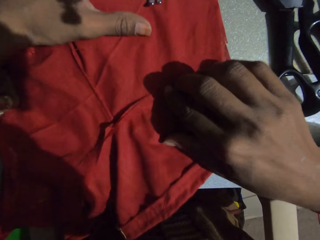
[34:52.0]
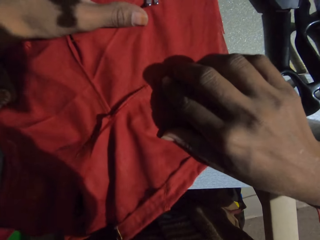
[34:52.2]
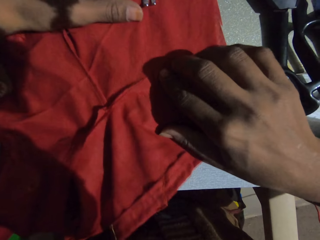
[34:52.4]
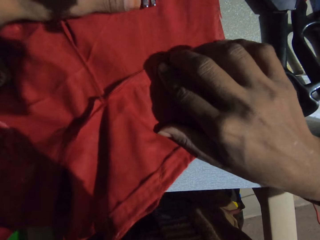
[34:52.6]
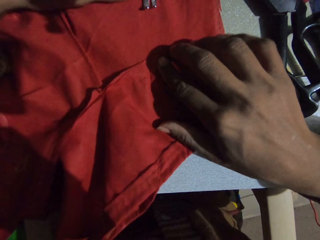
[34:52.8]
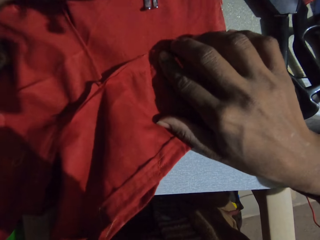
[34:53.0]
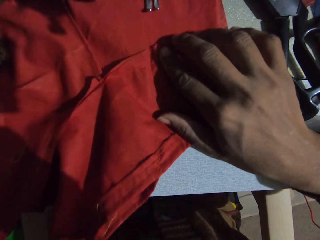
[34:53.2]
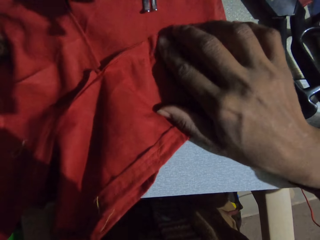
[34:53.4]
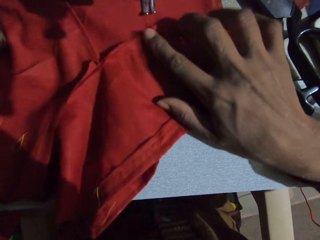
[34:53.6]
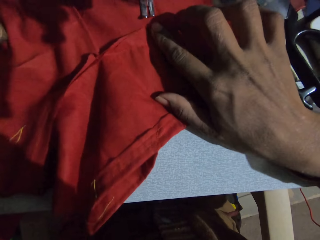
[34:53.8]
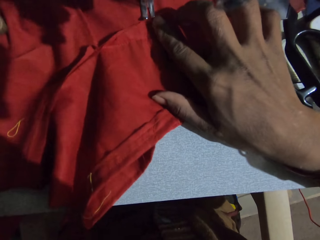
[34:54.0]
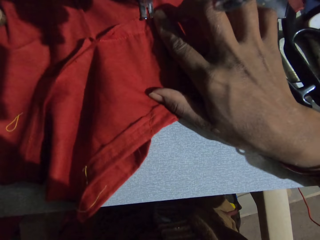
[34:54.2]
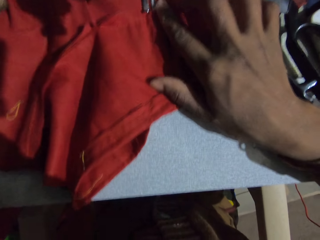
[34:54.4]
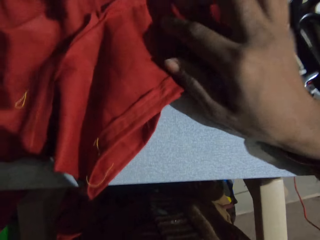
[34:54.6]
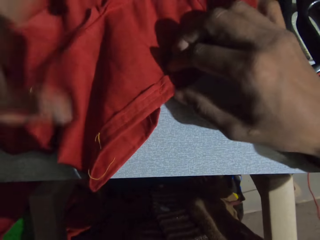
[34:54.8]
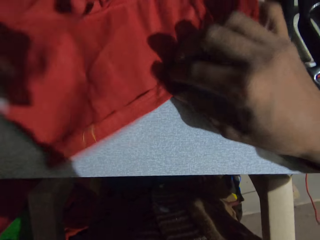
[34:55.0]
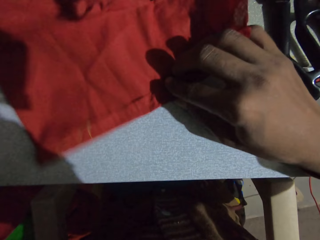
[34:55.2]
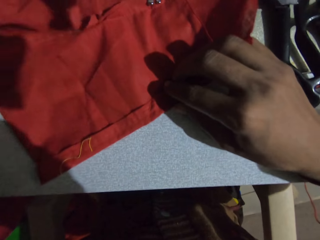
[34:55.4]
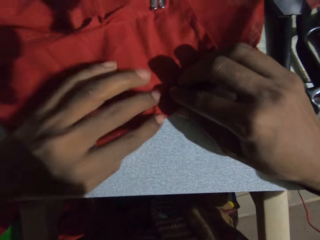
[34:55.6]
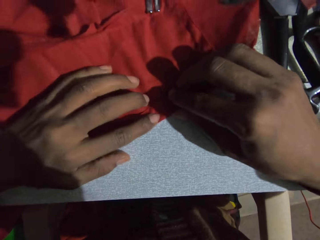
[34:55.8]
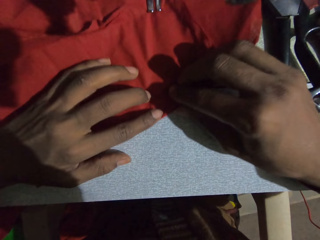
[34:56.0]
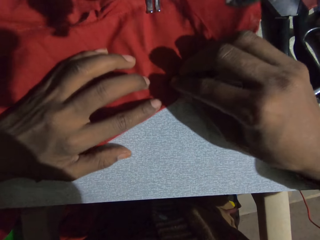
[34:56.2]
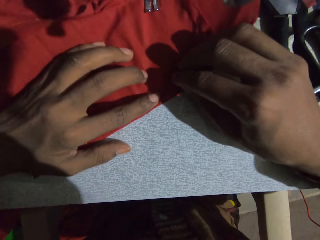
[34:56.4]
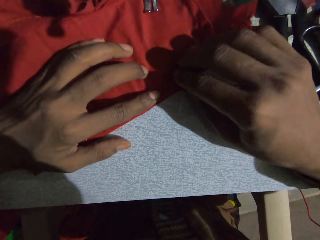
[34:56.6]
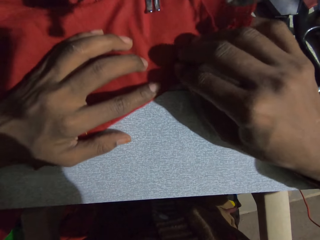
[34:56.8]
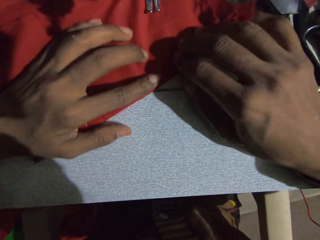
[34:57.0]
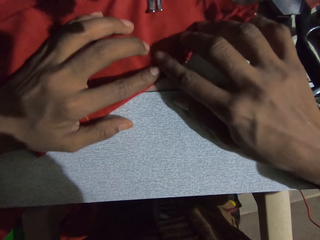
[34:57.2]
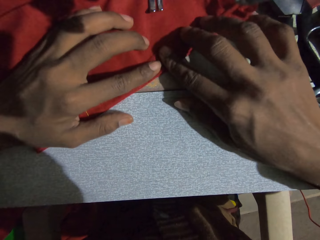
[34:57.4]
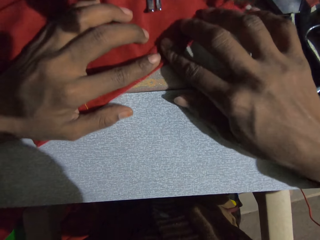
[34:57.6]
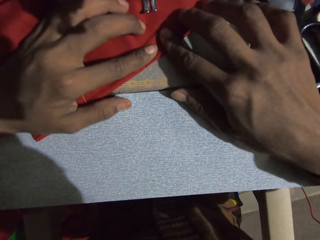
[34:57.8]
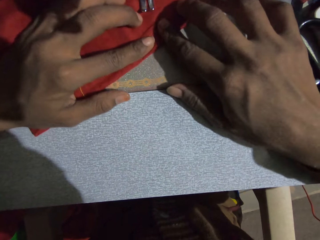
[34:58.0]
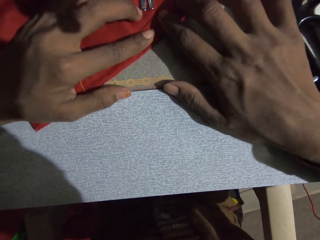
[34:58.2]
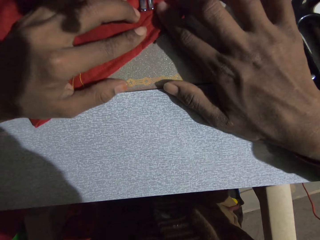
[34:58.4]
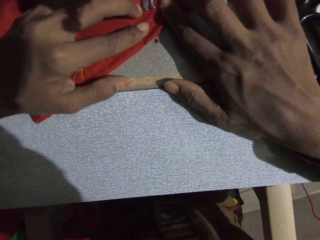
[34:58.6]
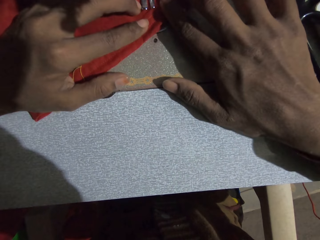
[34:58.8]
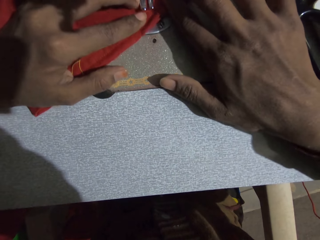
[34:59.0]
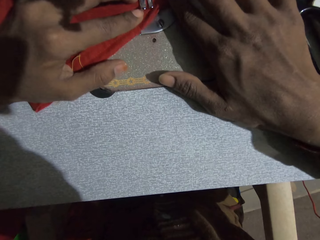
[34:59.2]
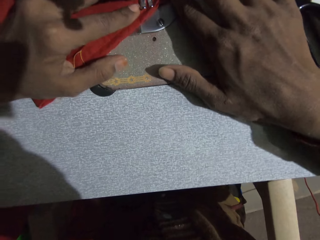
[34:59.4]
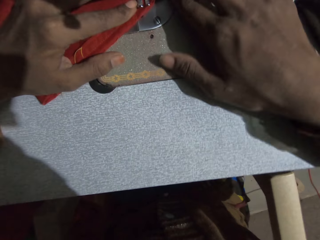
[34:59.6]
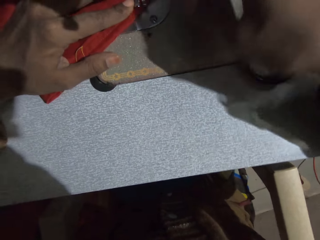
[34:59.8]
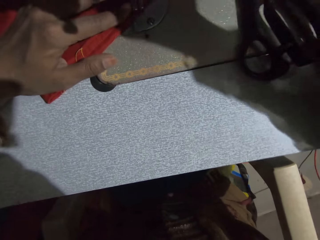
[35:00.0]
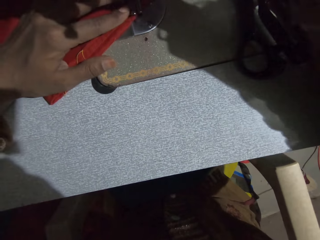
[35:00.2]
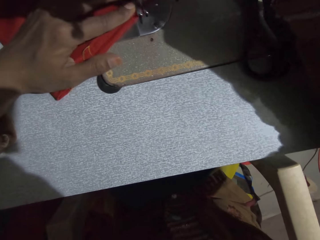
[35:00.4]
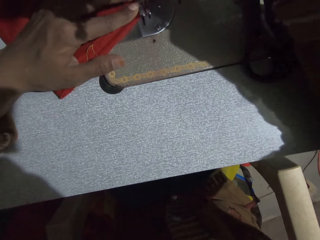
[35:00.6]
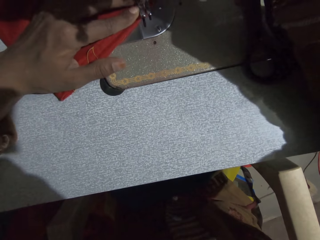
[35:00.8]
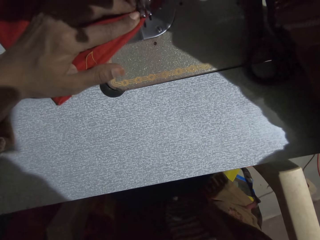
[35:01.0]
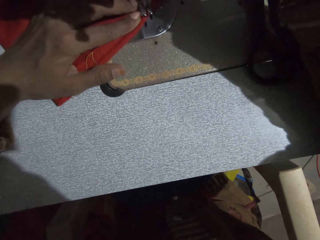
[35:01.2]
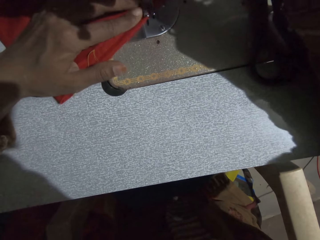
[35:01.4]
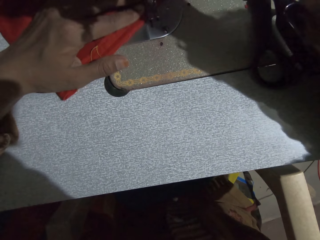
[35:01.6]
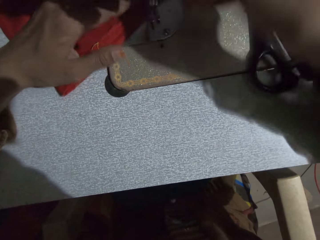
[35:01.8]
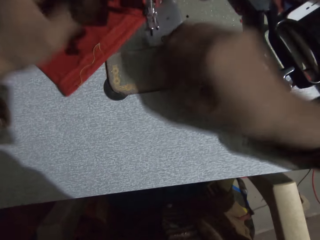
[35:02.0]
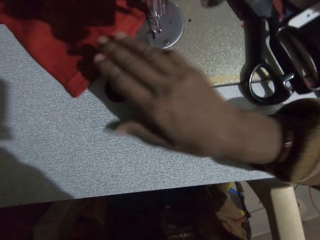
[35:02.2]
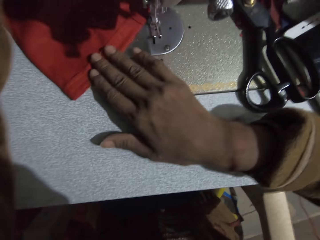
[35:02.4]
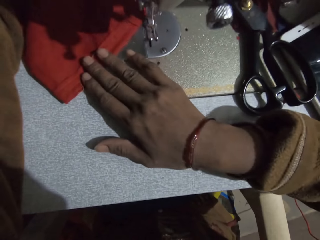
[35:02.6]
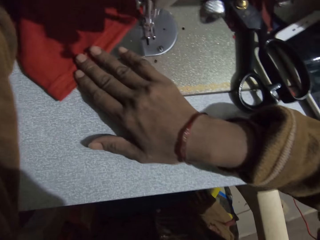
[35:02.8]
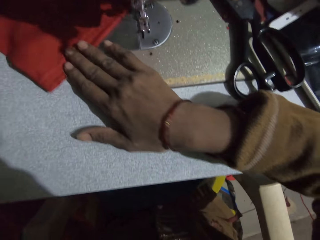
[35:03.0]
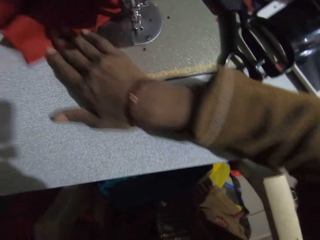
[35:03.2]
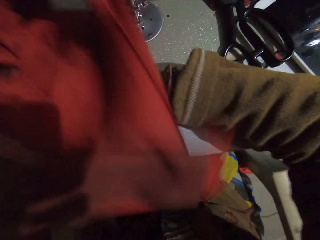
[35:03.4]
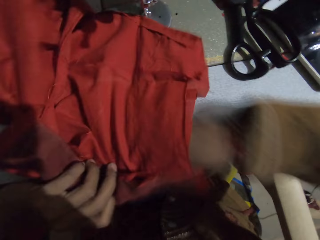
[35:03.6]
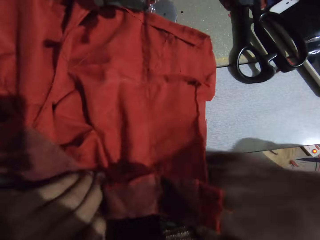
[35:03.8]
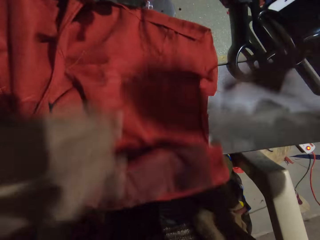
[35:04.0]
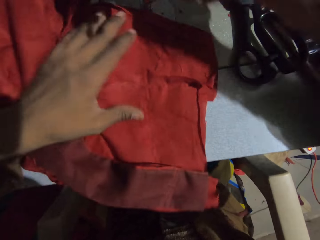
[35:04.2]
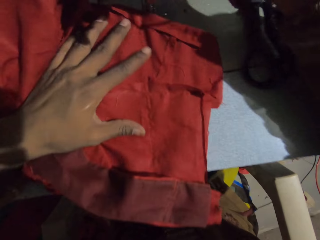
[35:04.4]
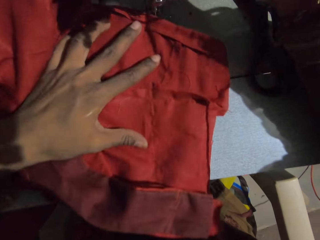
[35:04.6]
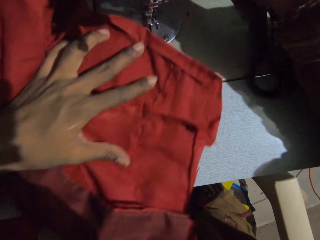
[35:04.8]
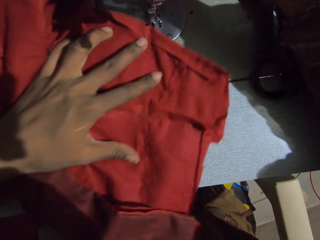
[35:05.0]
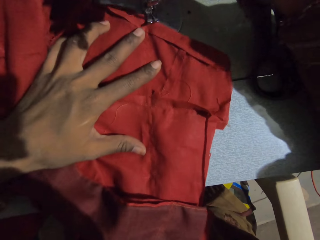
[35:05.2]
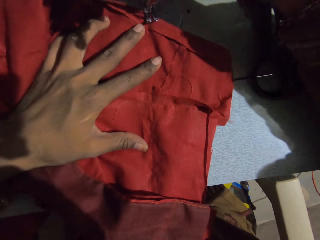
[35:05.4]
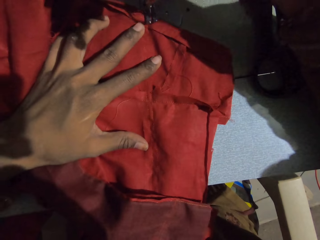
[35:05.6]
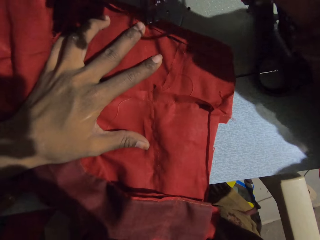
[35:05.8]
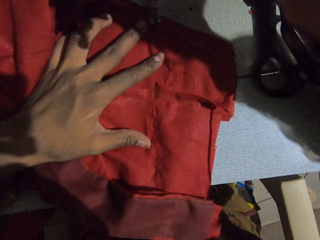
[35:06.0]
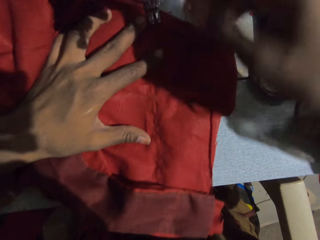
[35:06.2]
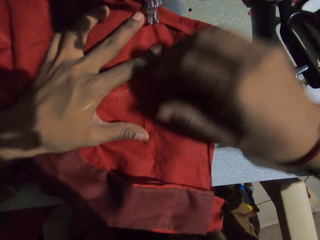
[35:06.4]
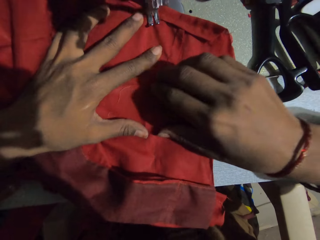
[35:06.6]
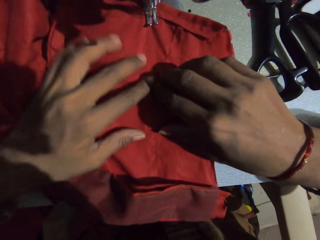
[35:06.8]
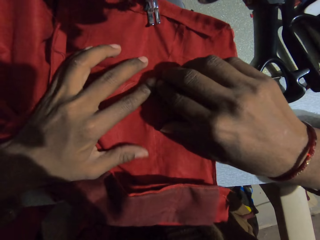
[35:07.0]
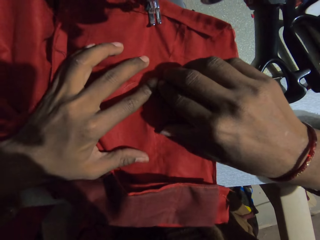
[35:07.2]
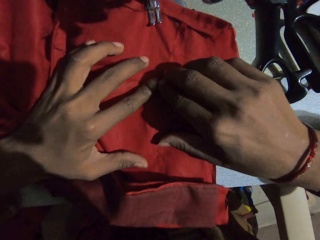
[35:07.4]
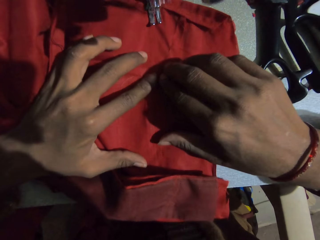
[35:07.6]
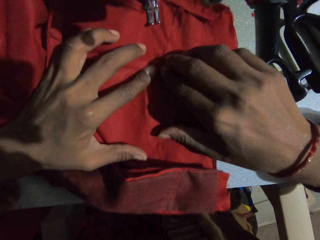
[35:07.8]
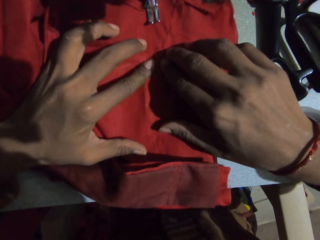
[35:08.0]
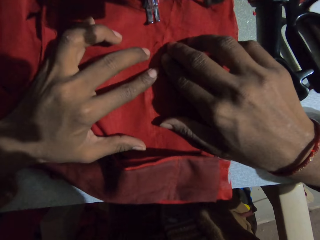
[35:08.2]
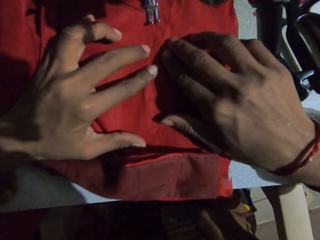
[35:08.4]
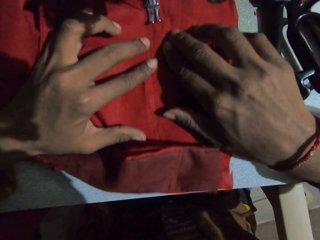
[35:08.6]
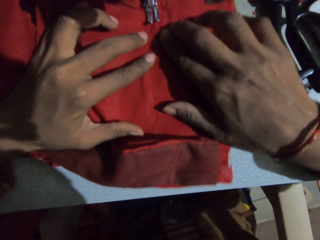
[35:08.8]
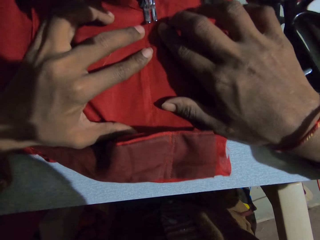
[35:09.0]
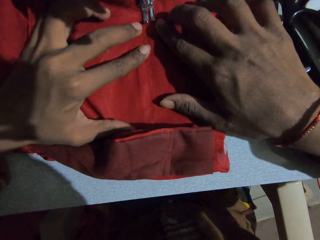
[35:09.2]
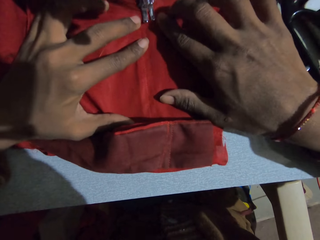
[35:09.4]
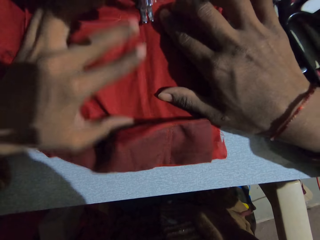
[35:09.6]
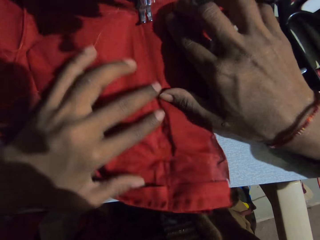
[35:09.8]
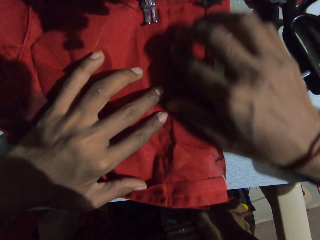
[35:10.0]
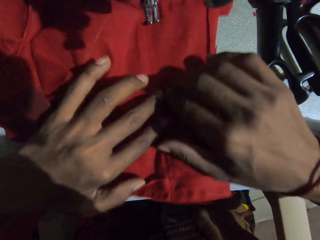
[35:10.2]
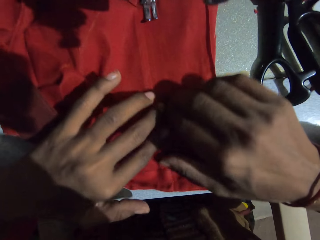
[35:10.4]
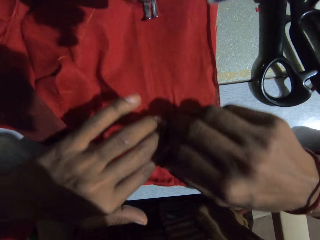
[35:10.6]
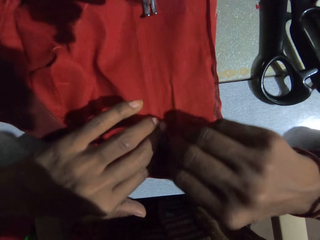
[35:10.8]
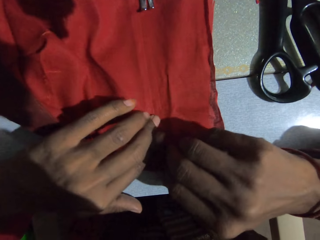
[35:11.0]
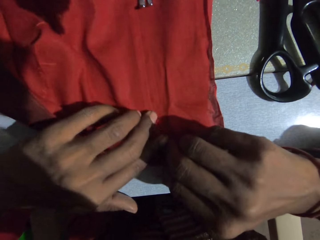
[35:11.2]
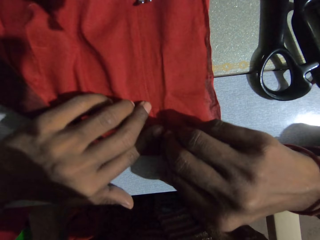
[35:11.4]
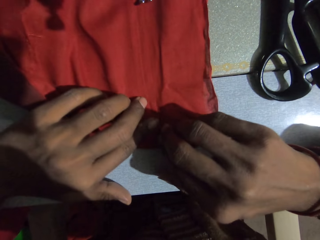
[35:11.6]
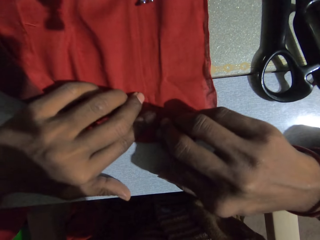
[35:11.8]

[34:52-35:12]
The camera wearer moves the cloth on the sewing machine. They turn the cloth on the sewing machine. They sew the cloth with the sewing machine.
